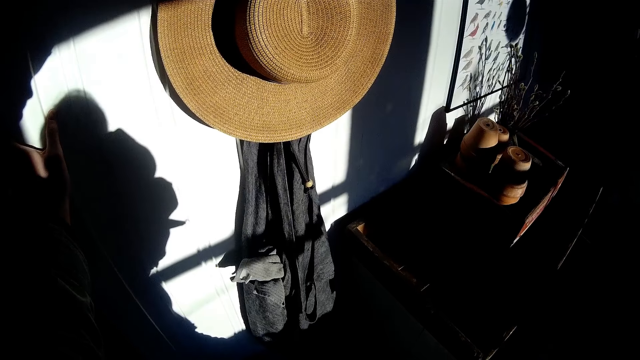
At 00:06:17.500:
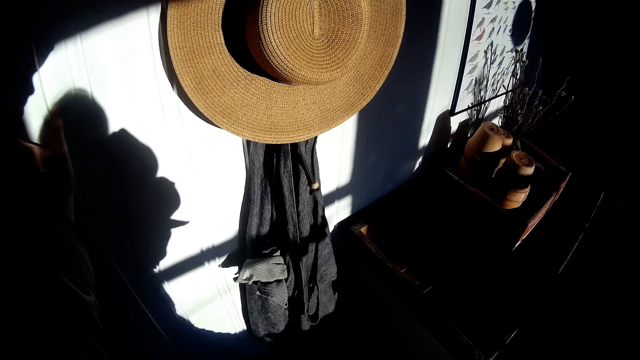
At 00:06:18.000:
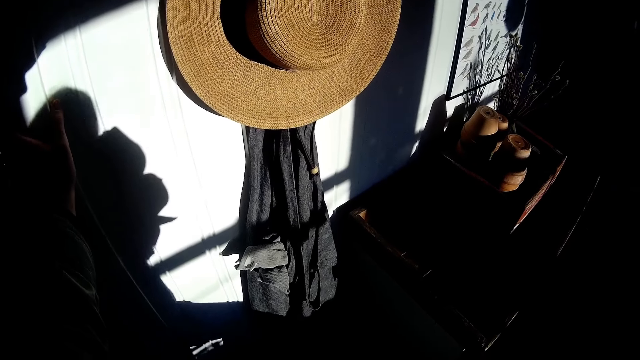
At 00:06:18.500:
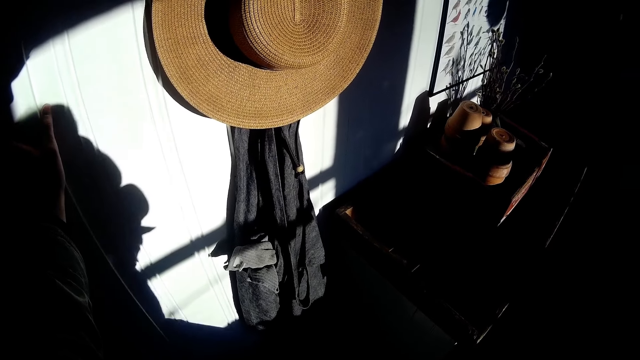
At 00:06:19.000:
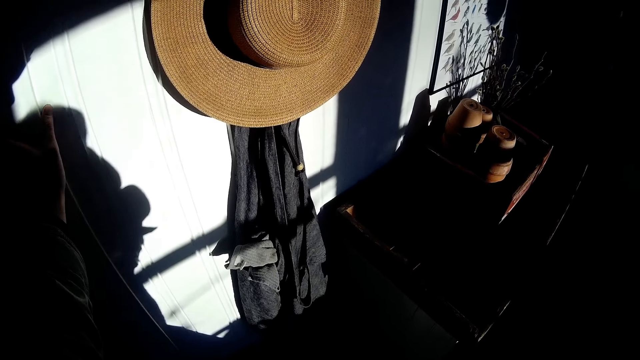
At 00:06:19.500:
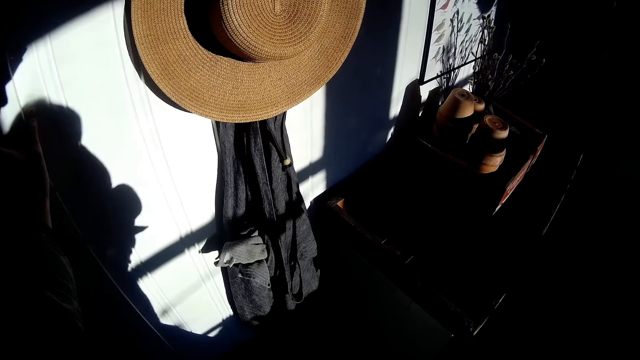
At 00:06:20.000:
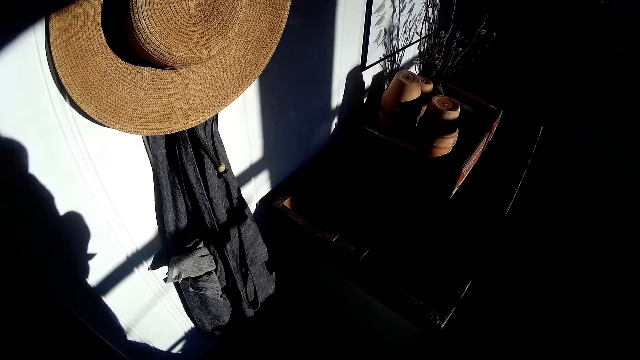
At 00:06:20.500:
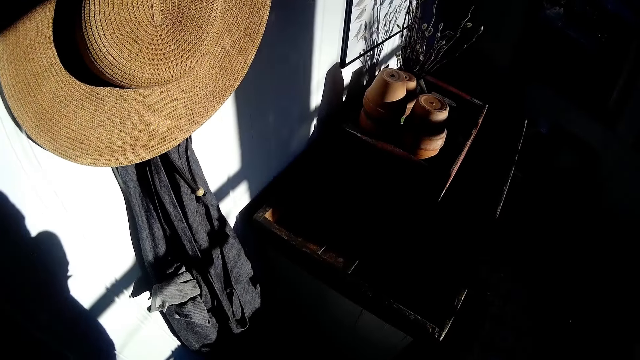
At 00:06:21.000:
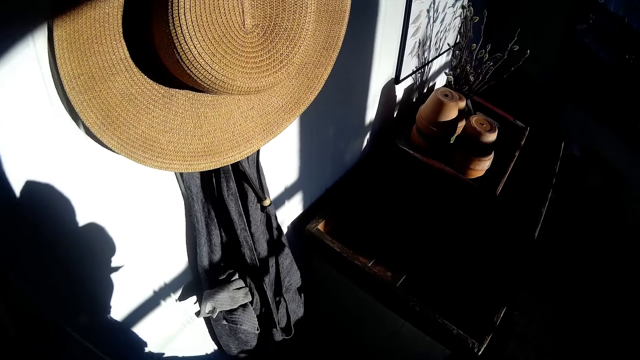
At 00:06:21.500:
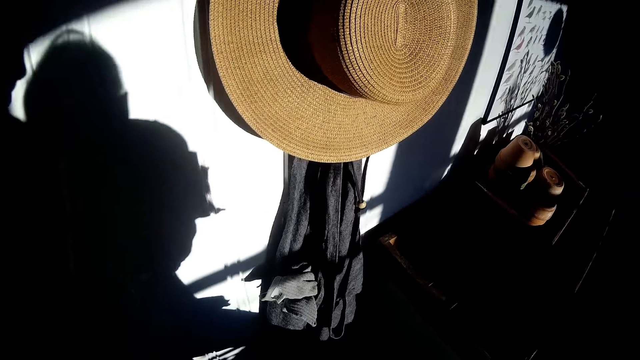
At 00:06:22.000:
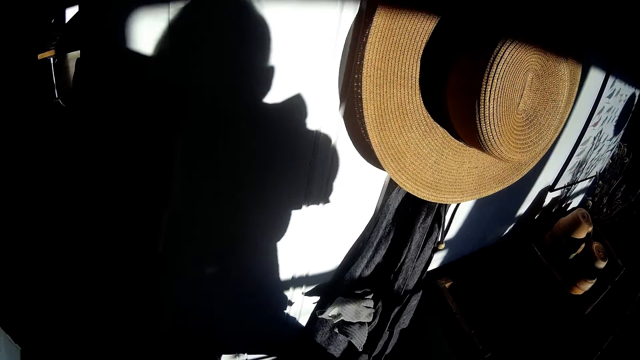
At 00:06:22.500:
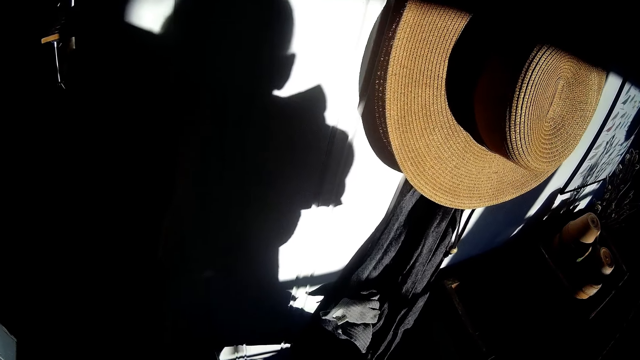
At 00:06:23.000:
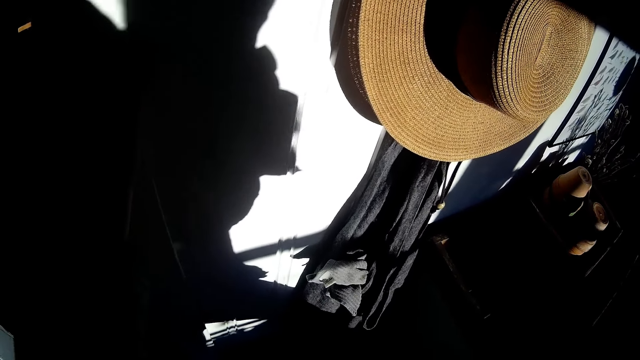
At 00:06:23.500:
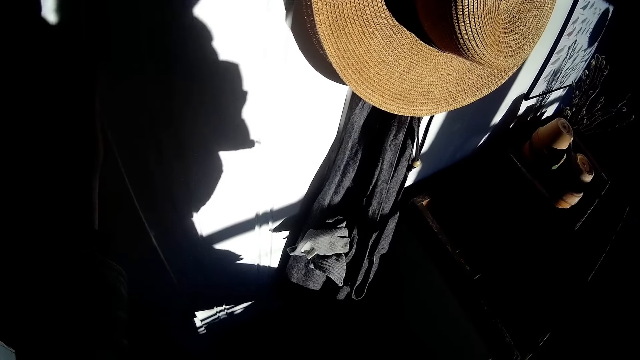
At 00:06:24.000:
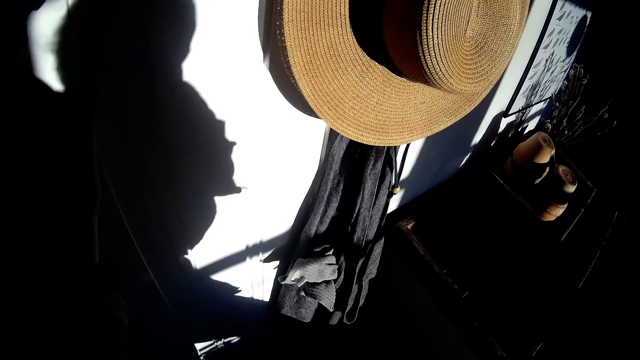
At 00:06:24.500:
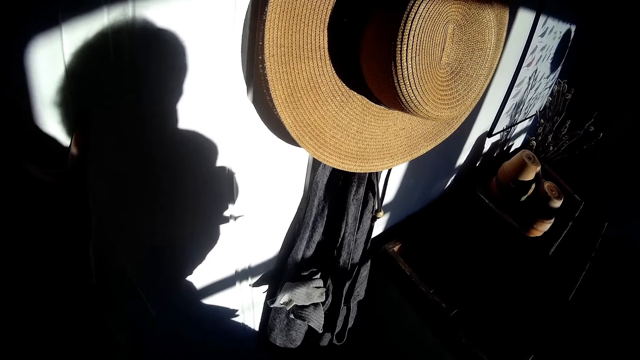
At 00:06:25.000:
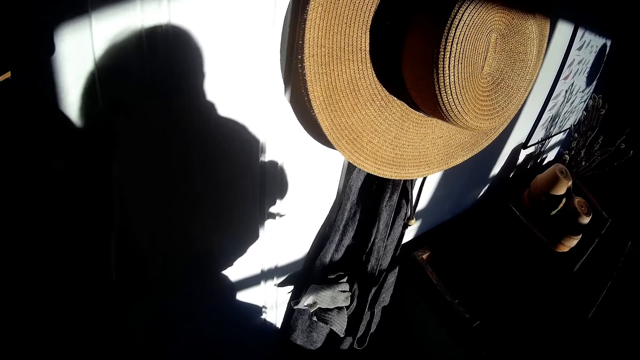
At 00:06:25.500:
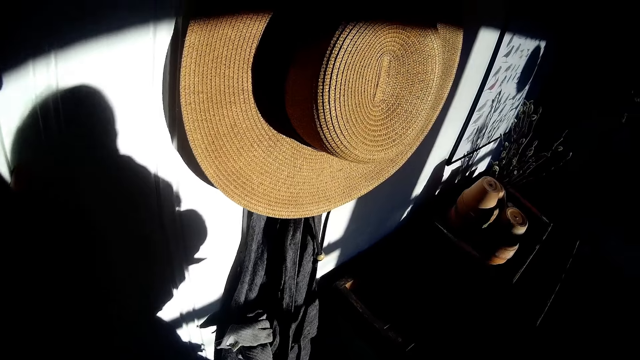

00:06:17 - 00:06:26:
The camera wearer wears a pair of boots on a floor with his right hand.

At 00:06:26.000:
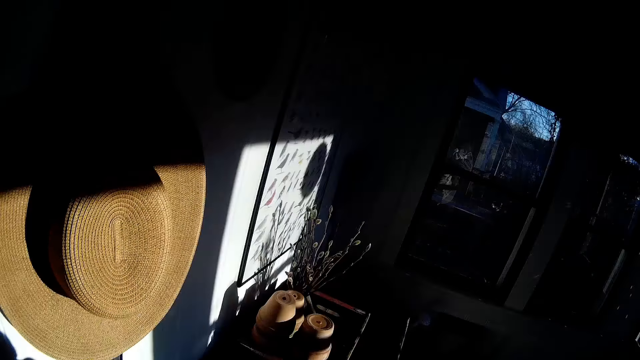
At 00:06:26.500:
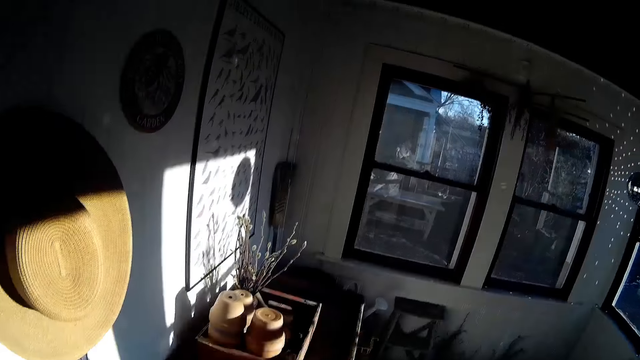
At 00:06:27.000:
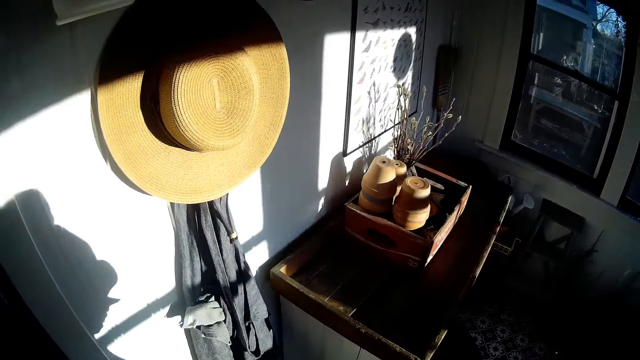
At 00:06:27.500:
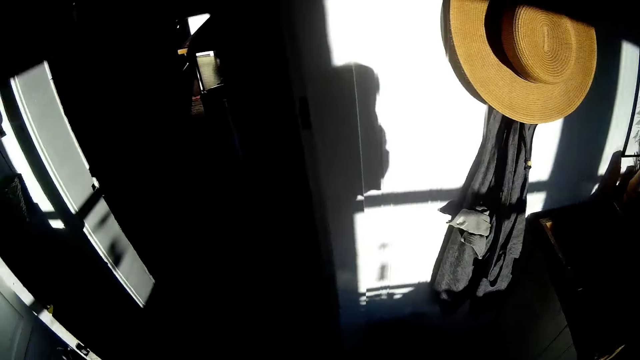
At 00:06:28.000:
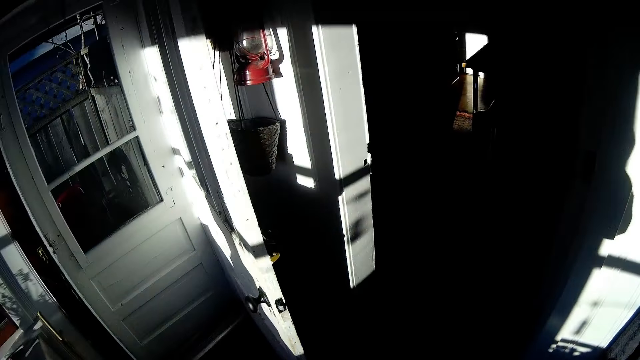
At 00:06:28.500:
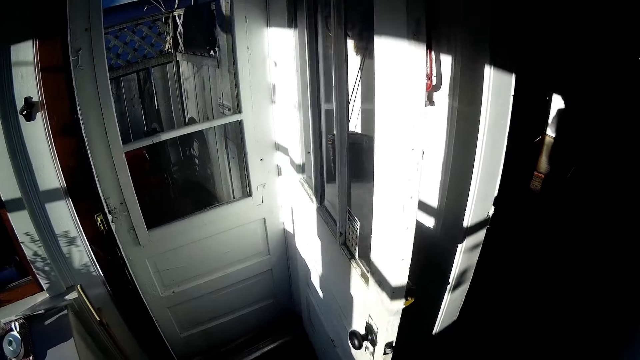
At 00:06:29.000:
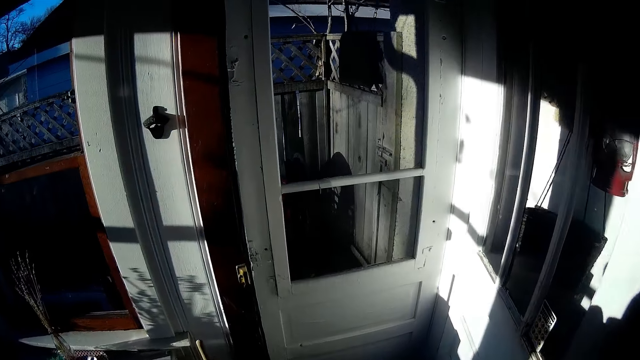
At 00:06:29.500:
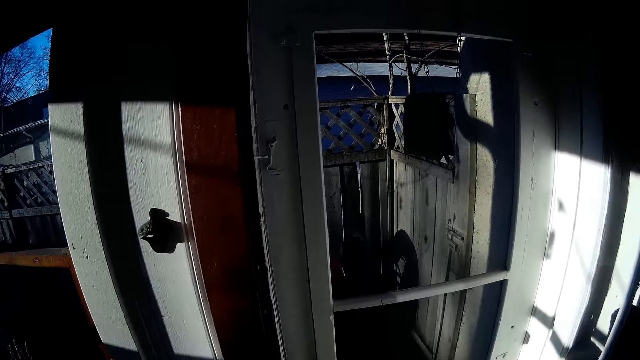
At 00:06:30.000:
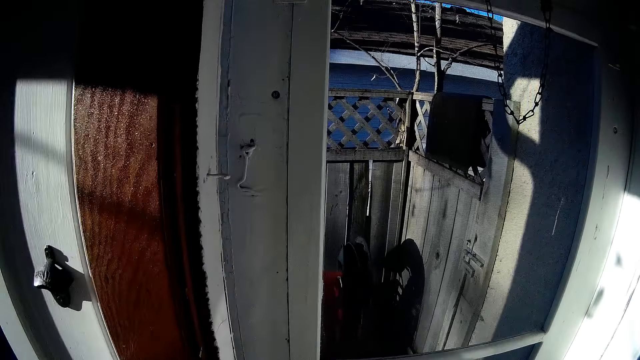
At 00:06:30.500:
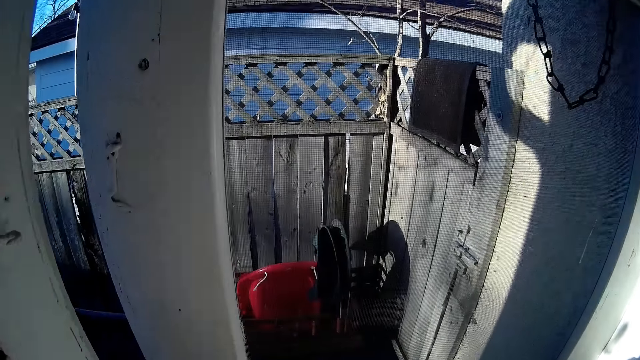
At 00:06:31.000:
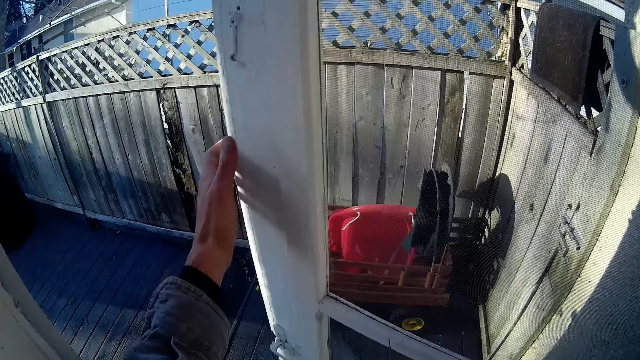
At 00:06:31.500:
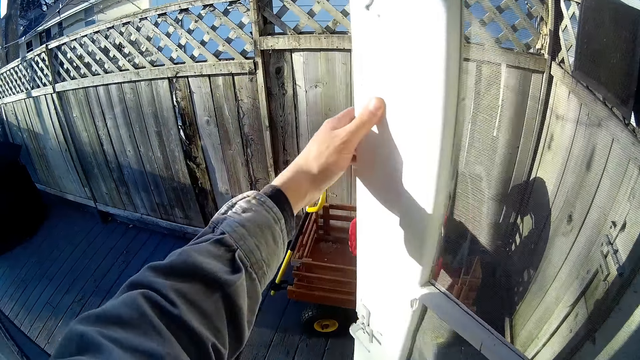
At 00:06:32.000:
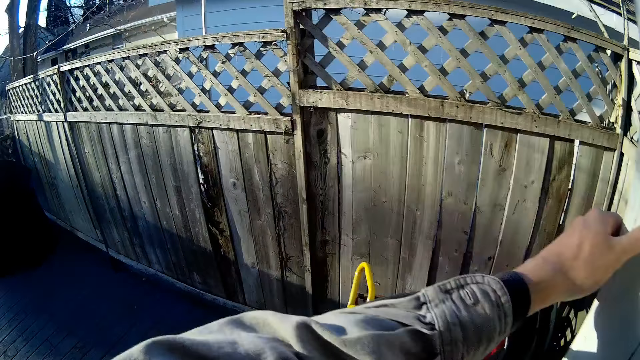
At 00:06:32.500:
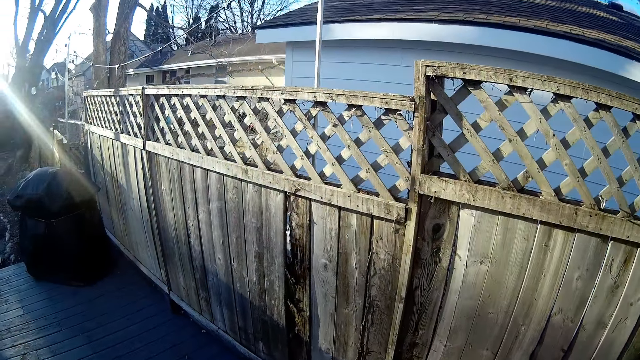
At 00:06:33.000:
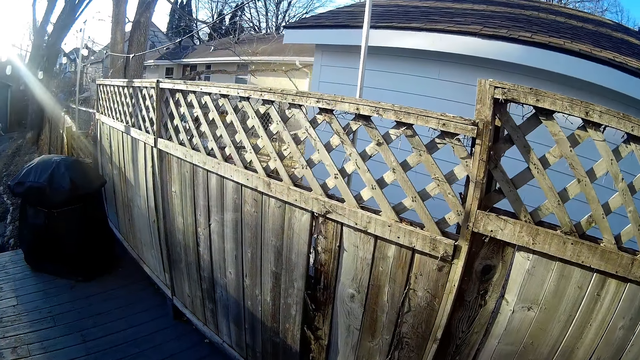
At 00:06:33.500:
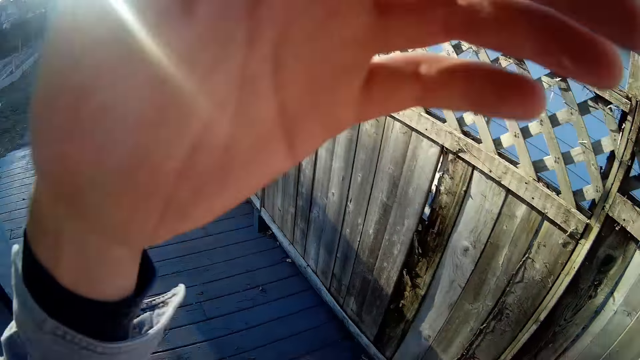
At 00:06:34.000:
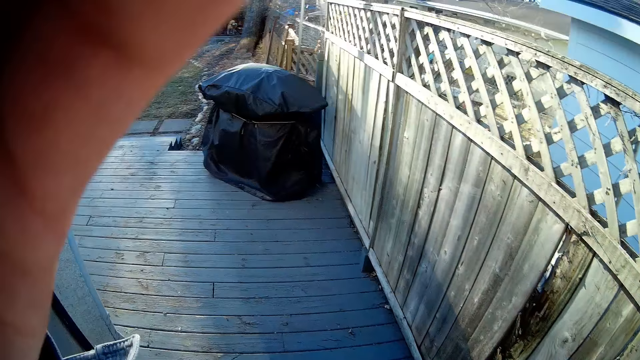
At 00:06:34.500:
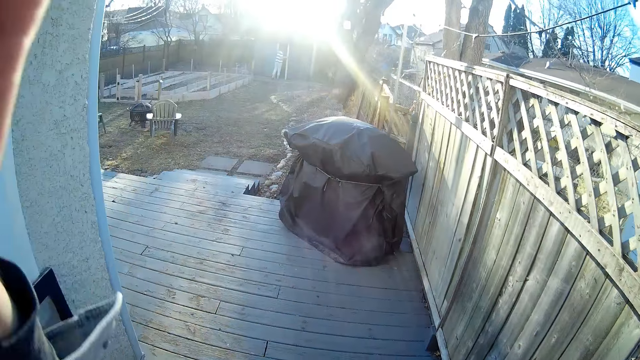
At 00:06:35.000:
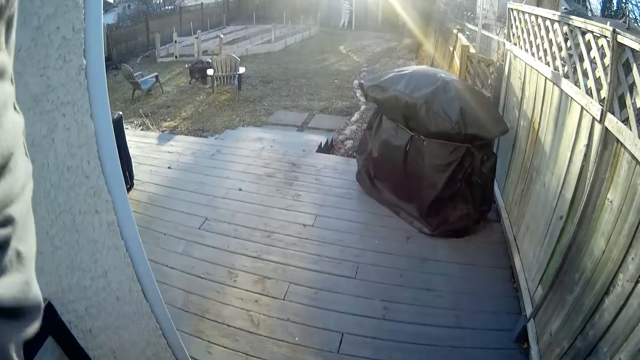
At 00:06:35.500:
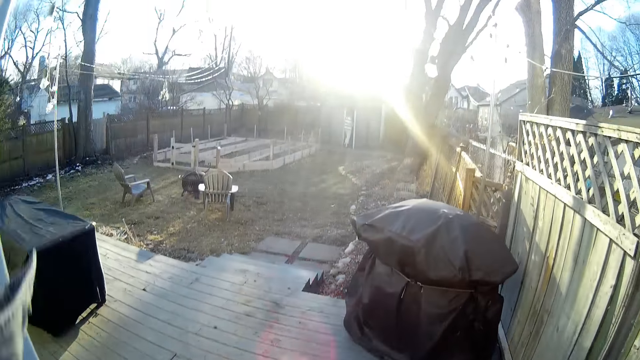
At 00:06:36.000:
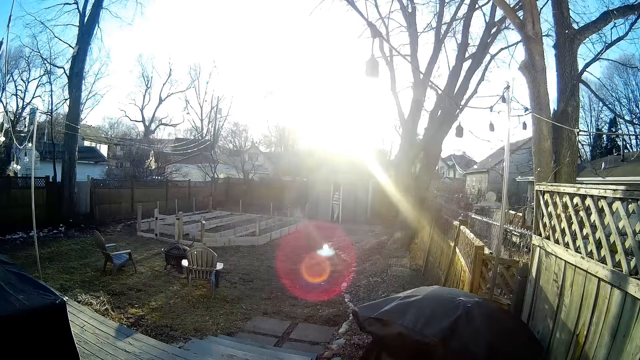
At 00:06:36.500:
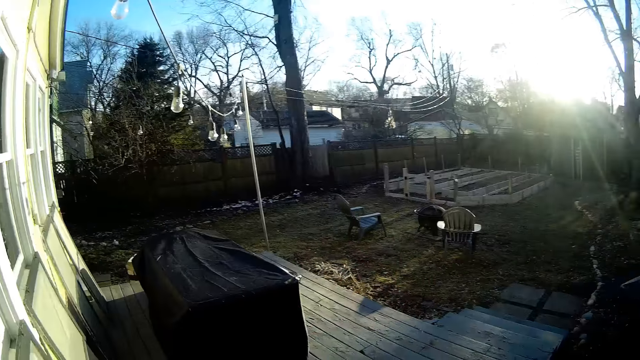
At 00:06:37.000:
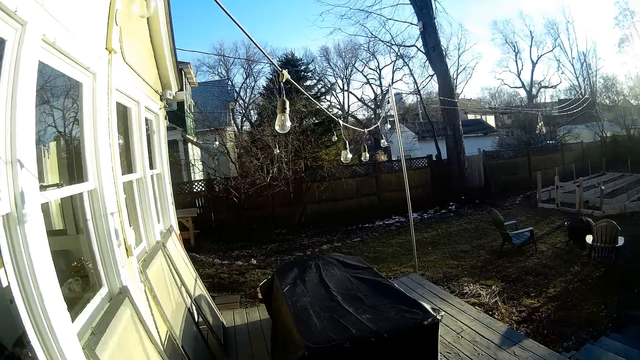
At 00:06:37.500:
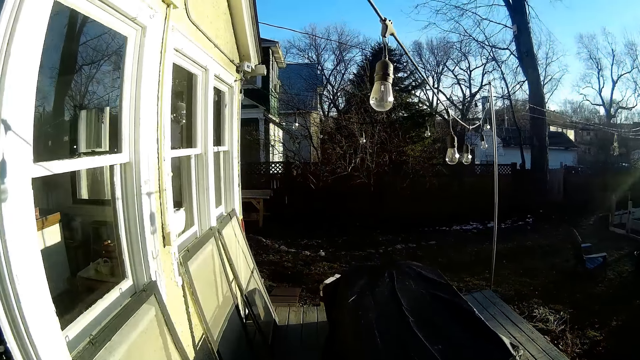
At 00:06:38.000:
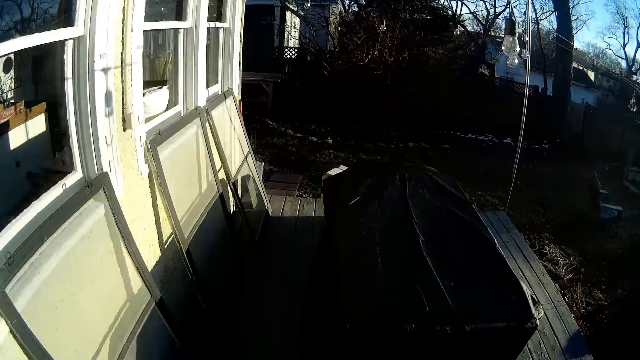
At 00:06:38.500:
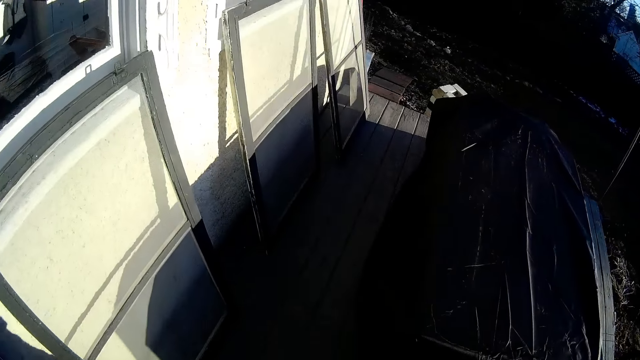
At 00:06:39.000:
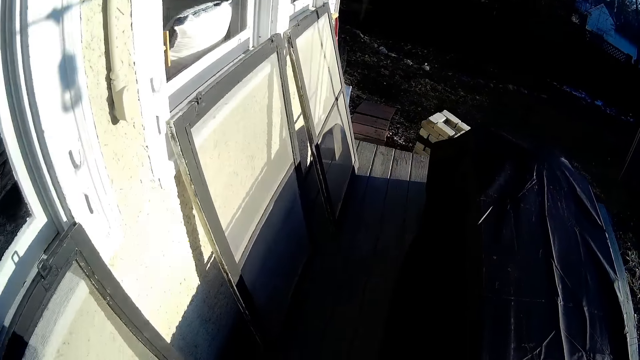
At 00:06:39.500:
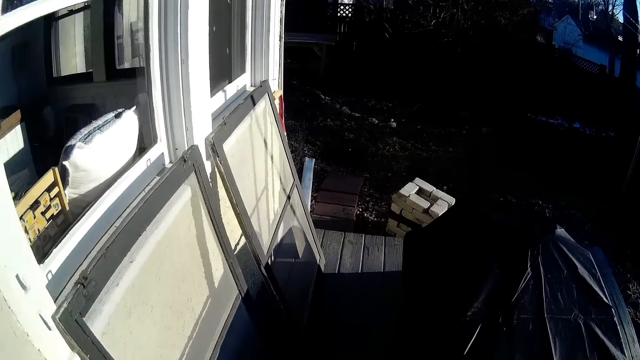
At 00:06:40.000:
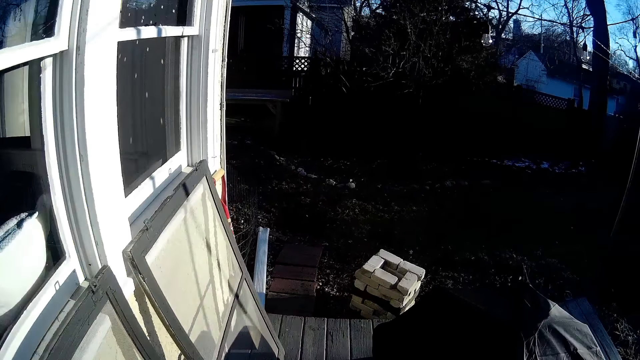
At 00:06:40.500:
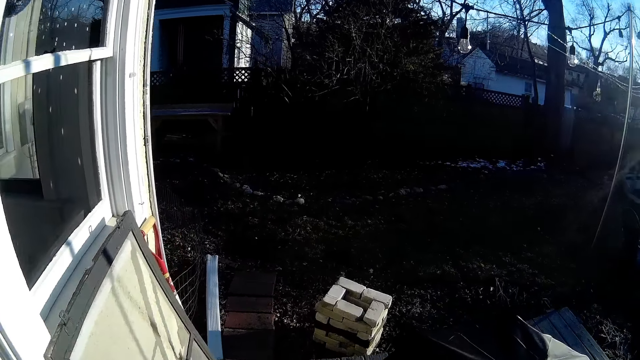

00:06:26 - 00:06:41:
The camera wearer walks towards a door in the house. He opens the door with his left hand. He adjusts a camera on his head with his left hand. He touches his face. He walks towards a lawn in a compound.
